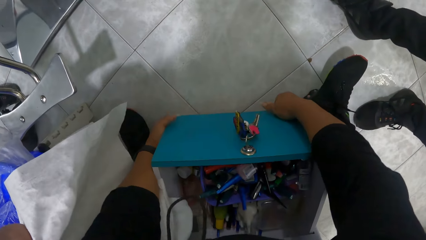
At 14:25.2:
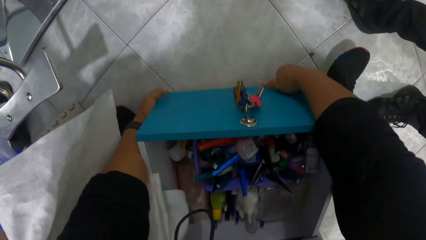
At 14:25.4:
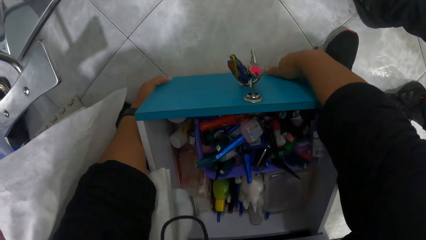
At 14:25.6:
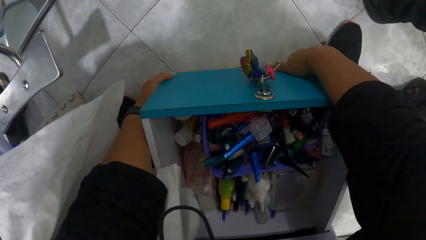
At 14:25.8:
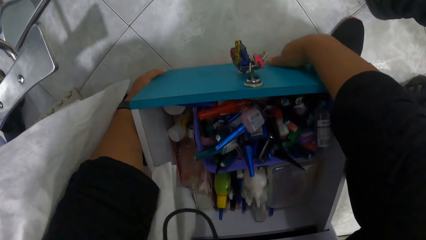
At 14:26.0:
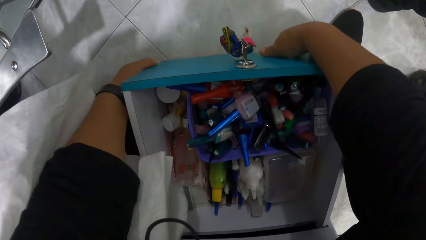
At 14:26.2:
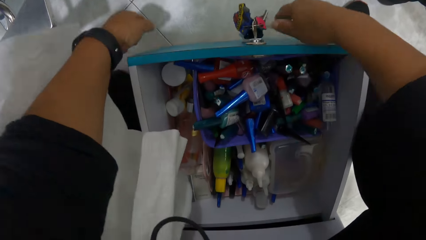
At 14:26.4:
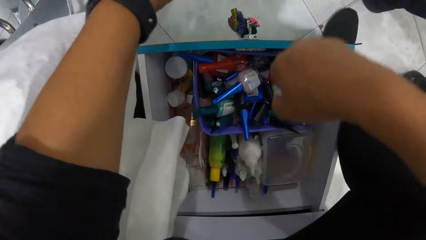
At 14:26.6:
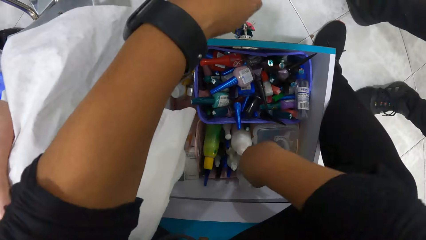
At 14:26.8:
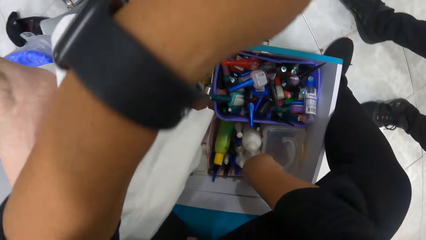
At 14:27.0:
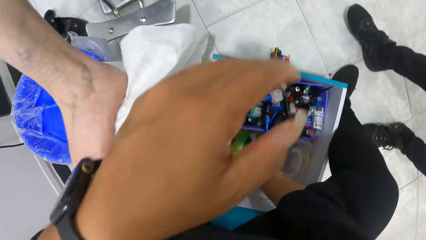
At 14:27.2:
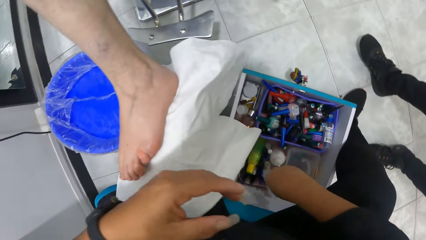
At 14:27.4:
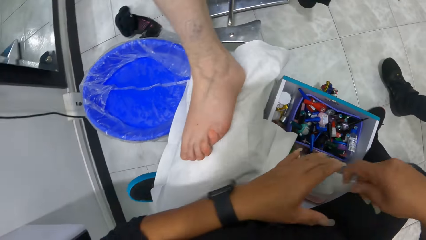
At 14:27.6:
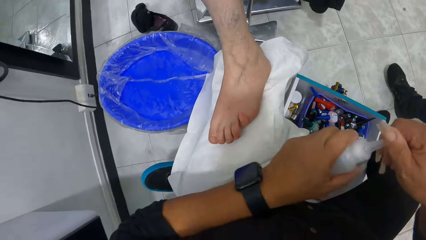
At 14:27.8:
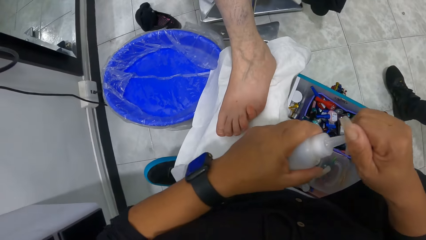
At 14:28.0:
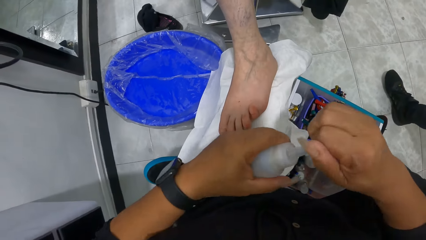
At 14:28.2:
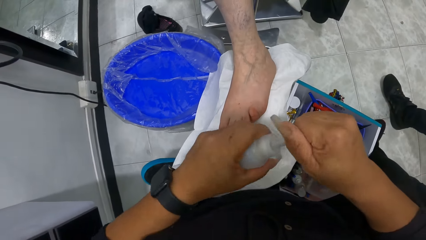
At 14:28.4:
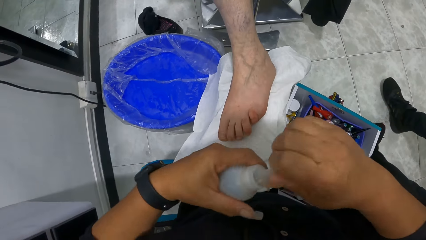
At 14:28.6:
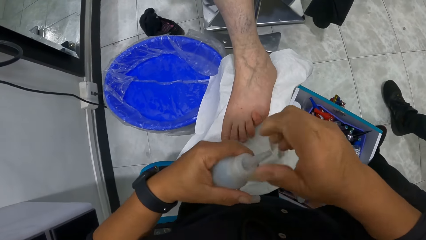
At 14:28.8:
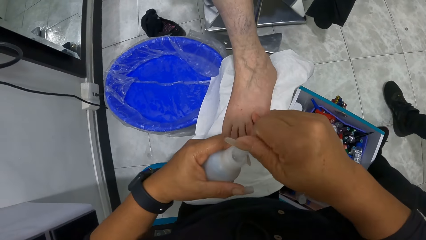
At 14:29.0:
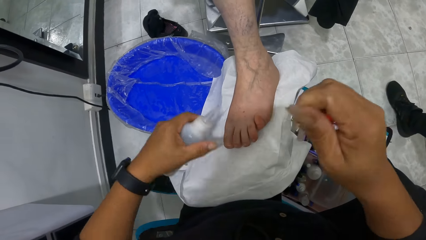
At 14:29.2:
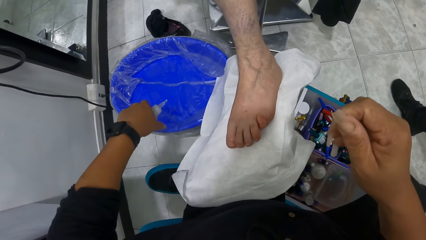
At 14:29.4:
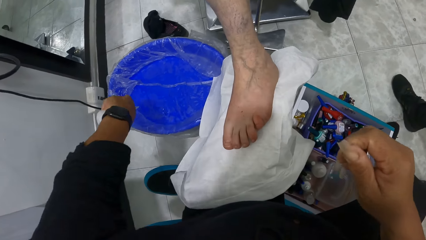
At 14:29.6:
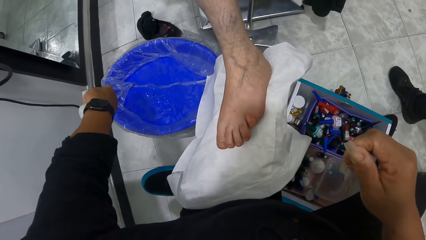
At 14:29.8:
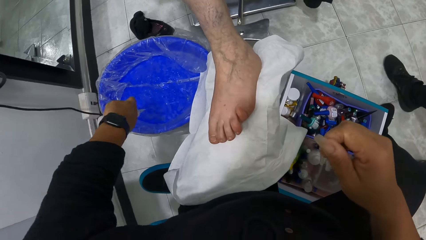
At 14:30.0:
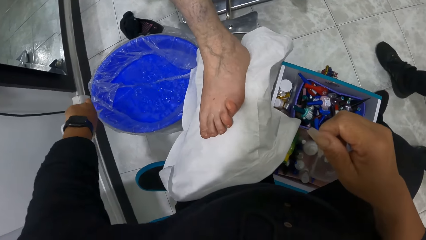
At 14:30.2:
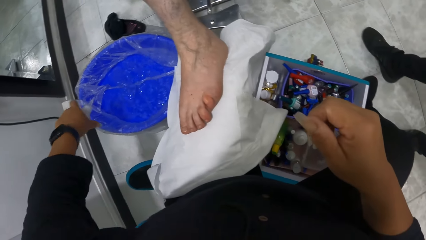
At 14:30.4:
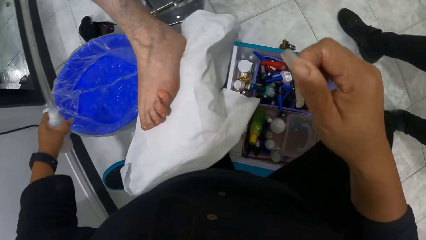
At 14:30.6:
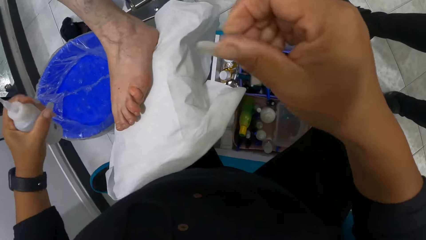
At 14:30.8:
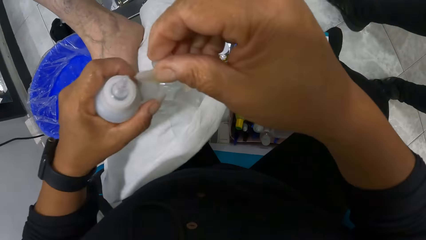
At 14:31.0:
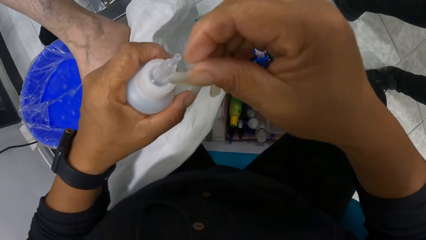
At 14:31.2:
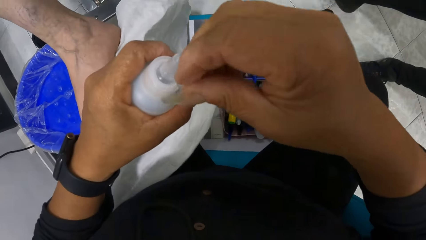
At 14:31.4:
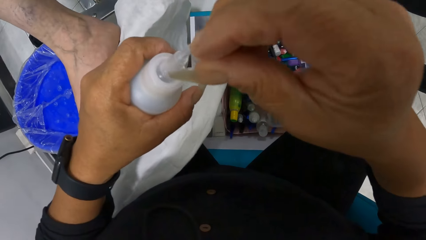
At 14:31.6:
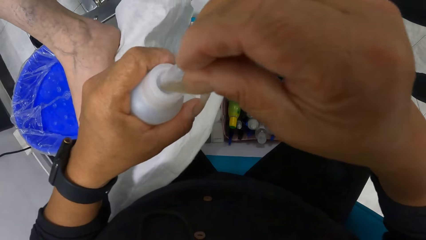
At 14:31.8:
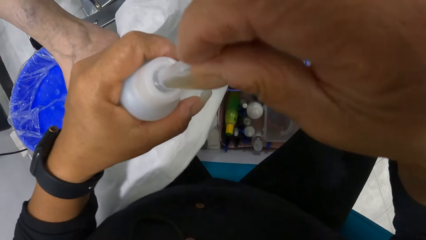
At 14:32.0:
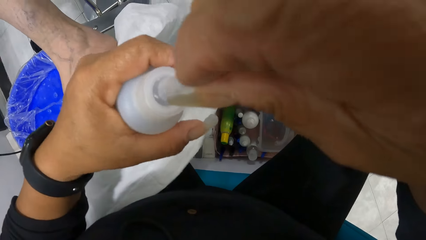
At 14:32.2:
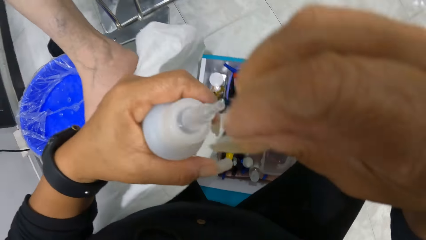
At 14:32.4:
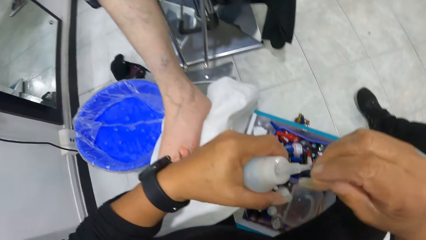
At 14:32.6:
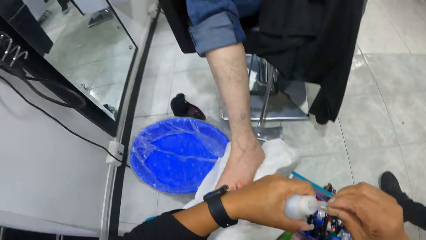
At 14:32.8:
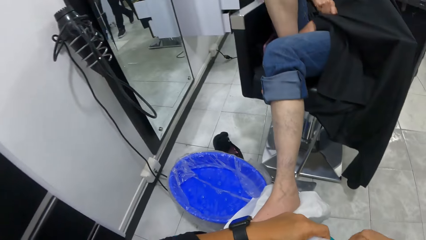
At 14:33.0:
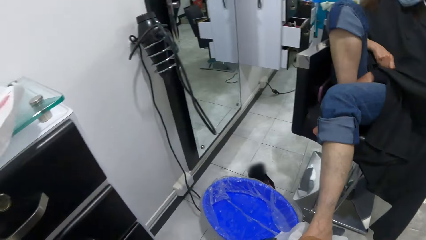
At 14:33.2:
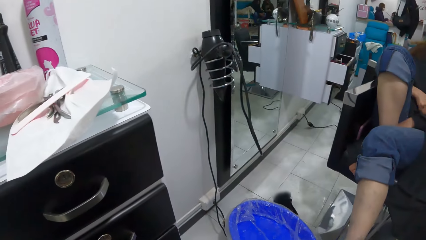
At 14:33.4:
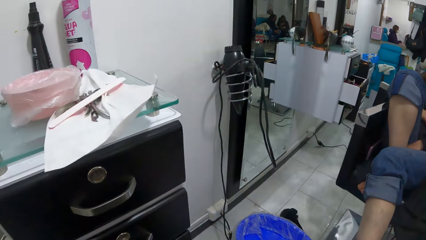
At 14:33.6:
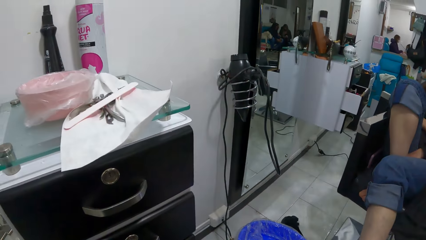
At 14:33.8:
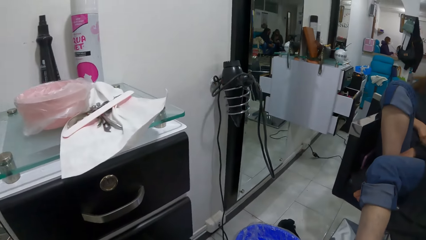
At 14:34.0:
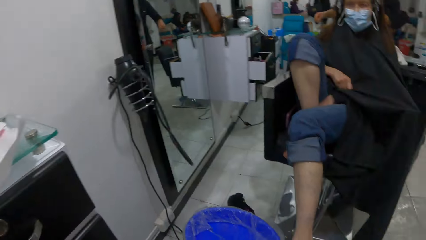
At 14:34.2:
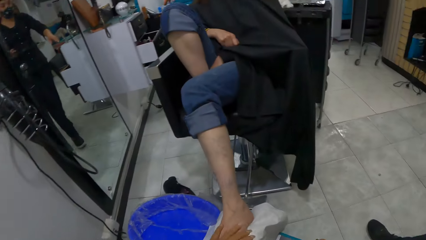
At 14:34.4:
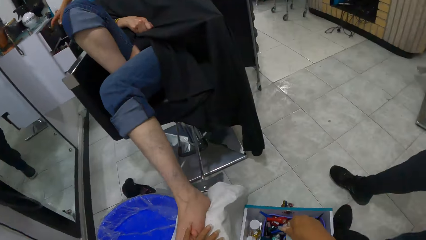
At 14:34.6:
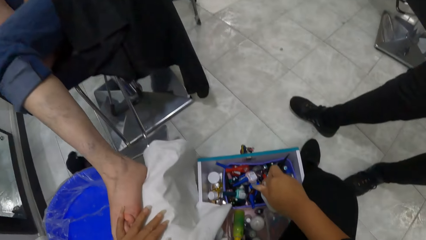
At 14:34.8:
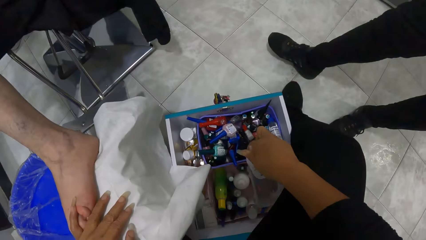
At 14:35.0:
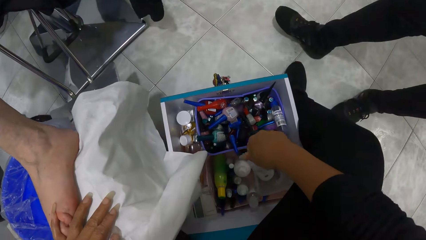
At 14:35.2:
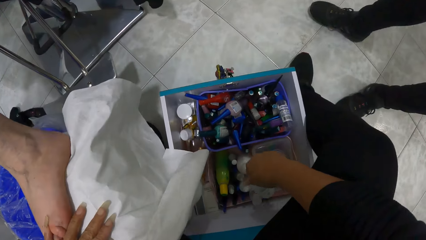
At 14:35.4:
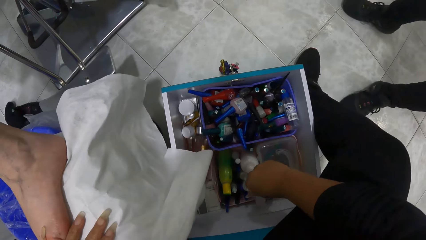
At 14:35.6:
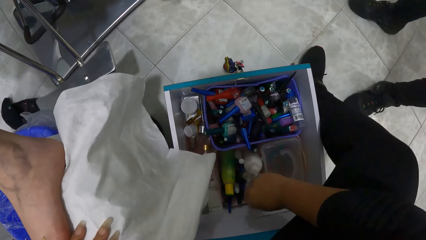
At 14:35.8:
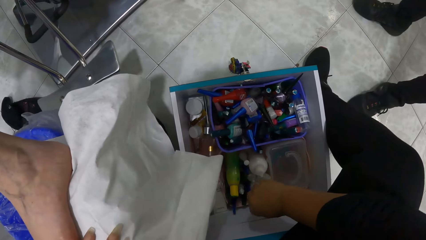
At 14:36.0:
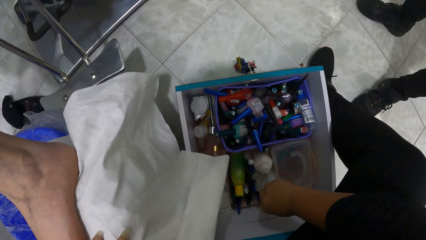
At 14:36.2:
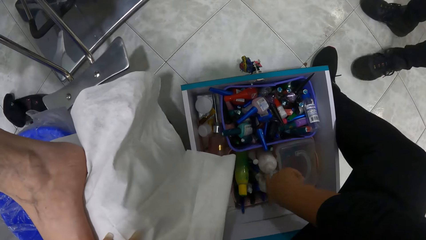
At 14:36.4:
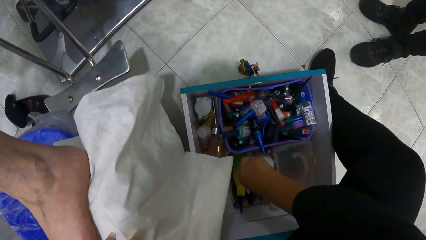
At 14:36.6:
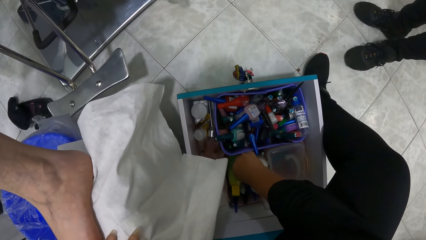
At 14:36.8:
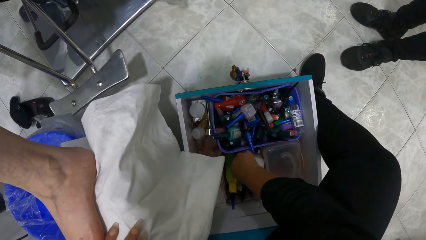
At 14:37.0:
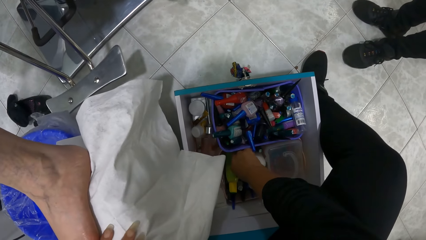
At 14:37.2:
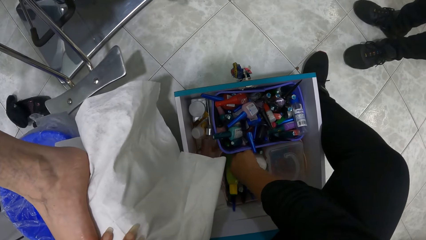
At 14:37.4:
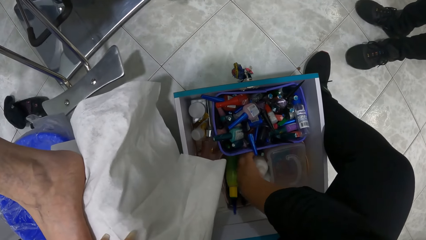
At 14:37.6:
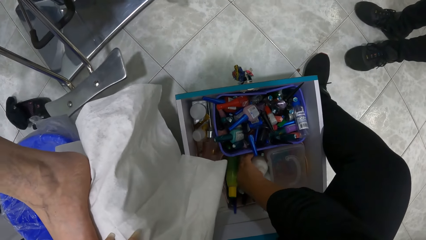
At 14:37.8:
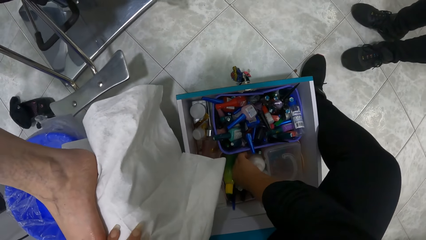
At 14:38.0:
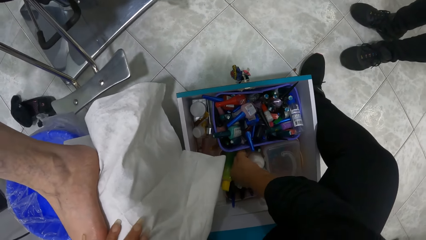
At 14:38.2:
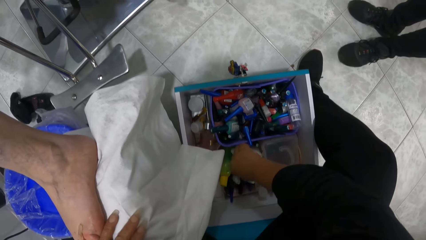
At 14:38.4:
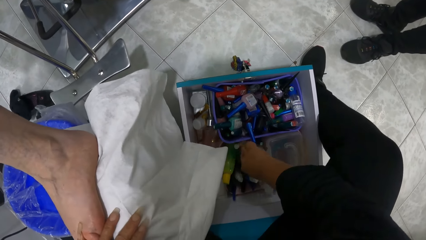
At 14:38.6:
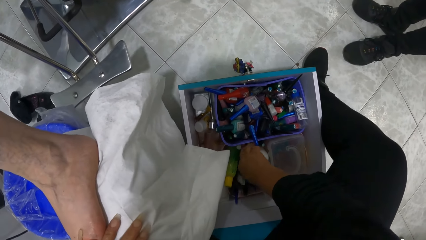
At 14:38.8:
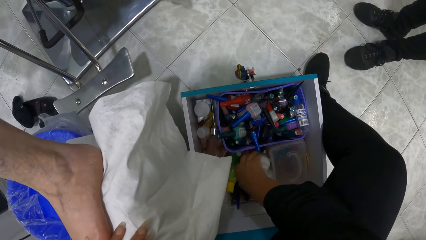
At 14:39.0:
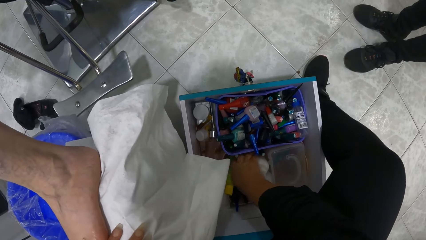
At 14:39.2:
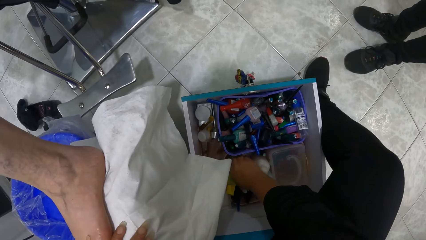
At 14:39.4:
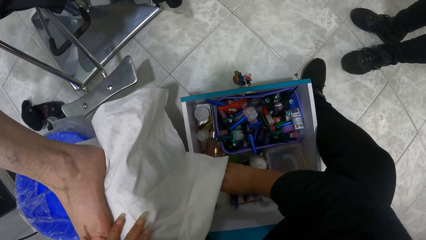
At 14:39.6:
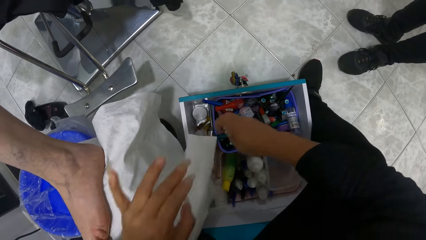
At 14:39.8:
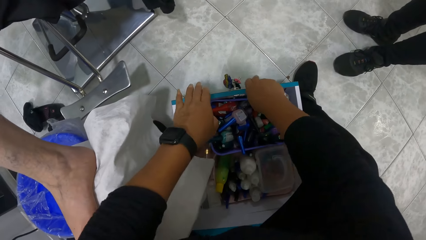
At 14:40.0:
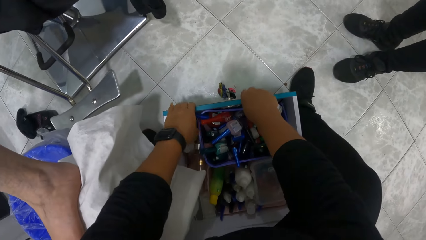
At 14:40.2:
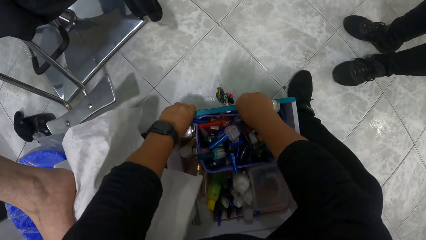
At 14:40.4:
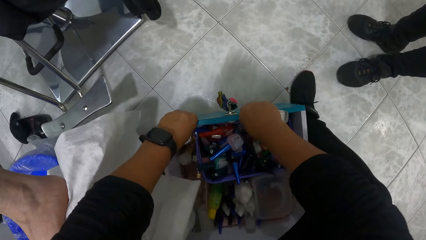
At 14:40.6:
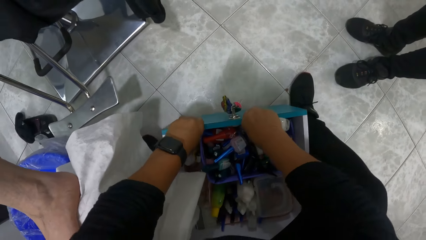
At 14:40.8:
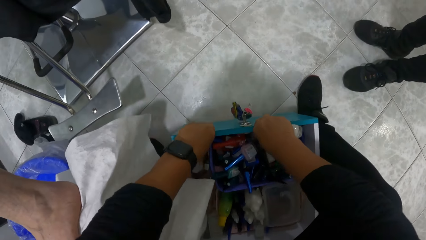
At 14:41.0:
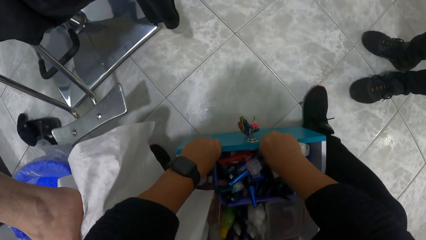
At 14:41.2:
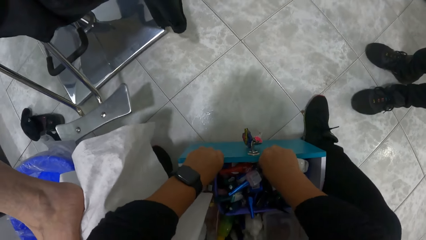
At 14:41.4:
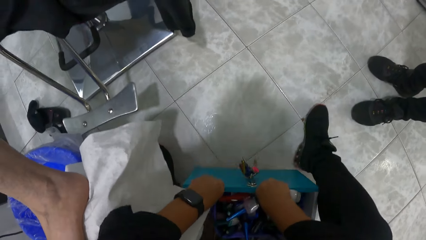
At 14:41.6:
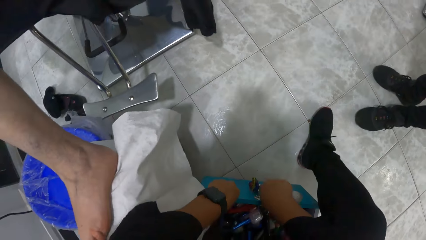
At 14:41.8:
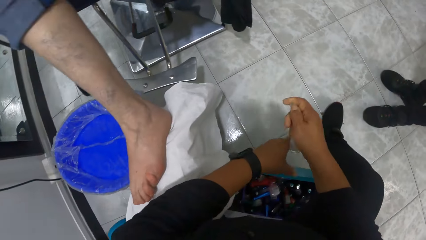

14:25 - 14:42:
The camera wearer picks up a bottle from the drawer with her right hand. She holds the bottle with her left hand. She removes the bottle cover with her right hand. She pours liquid from the bottle into a bowl of water with her left hand. She places the bottle cover on the bottle with her right hand. She looks around. She places the bottle in the drawer with her right hand. She picks up a bottle of nail polish from the drawer with her right hand. She pushes in the drawer with both hands.
